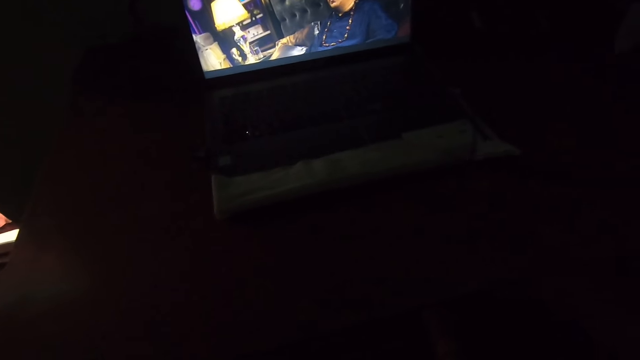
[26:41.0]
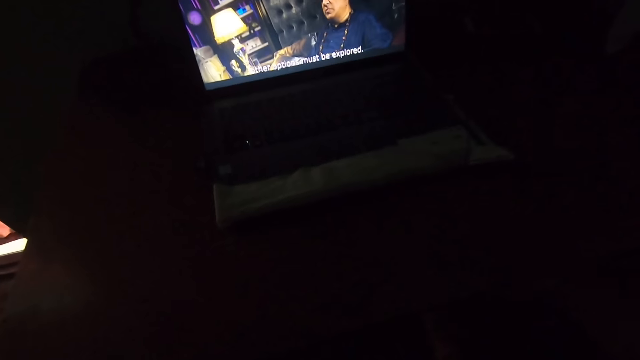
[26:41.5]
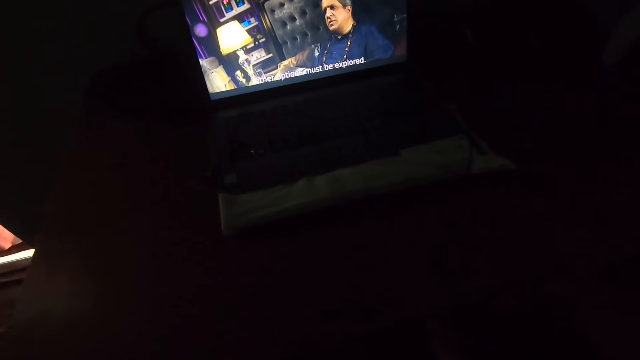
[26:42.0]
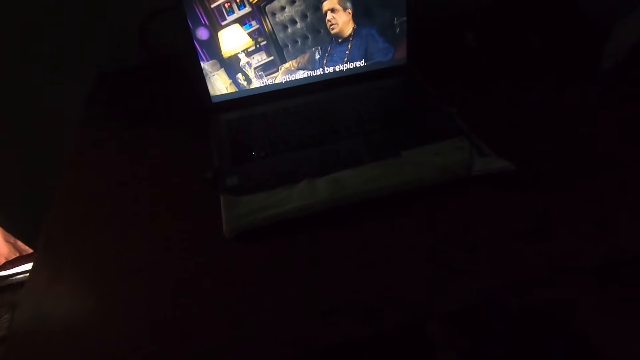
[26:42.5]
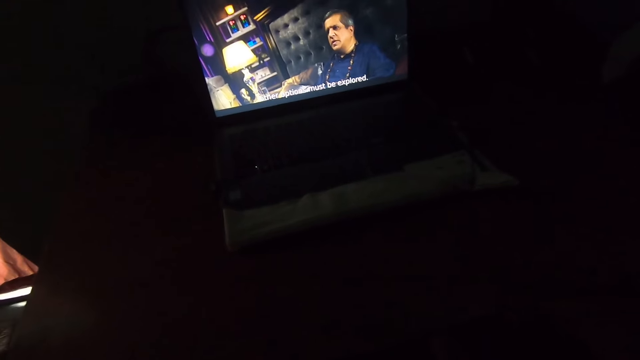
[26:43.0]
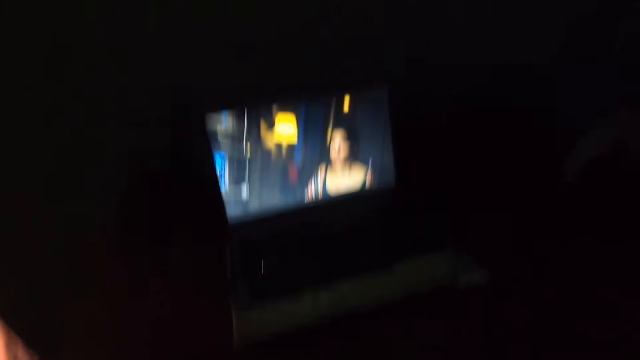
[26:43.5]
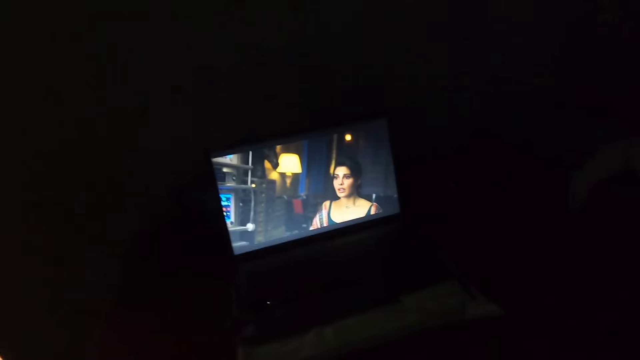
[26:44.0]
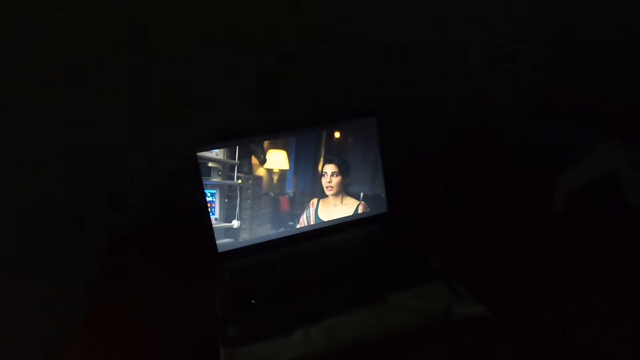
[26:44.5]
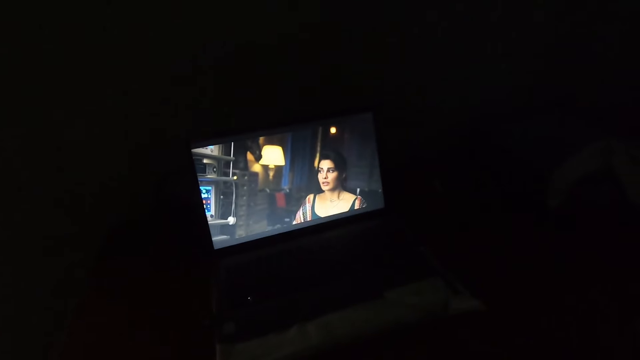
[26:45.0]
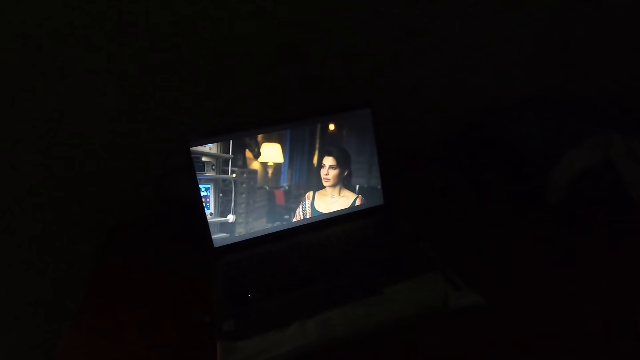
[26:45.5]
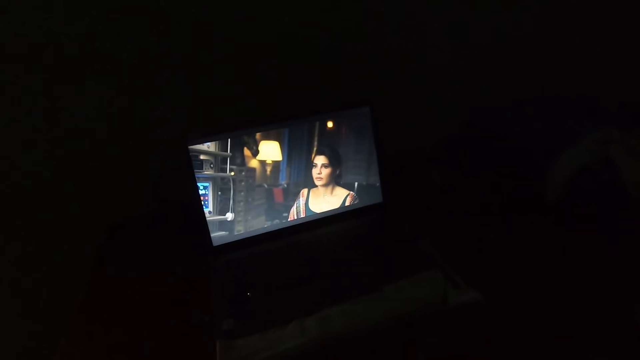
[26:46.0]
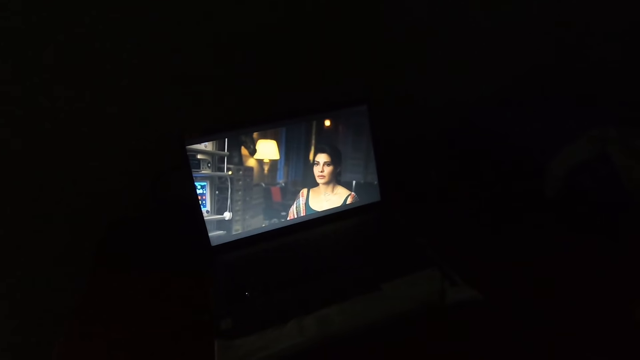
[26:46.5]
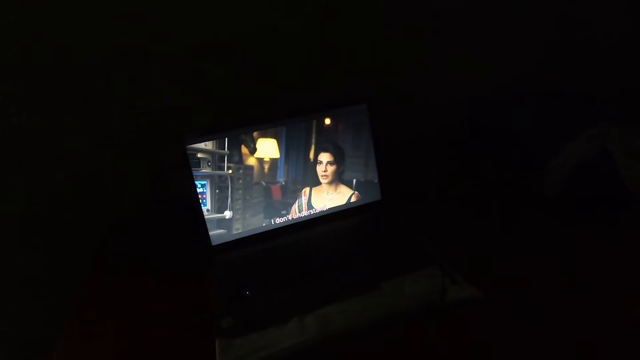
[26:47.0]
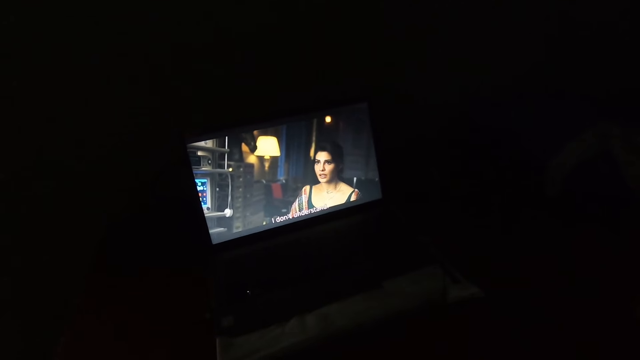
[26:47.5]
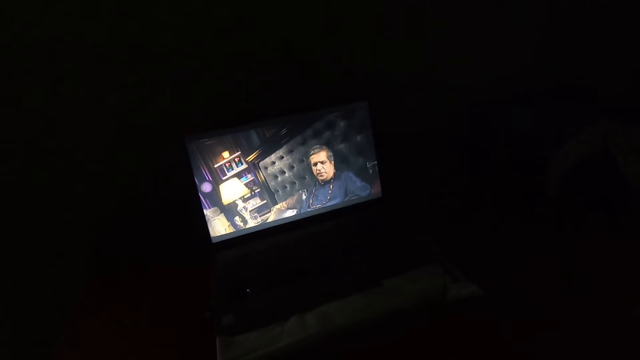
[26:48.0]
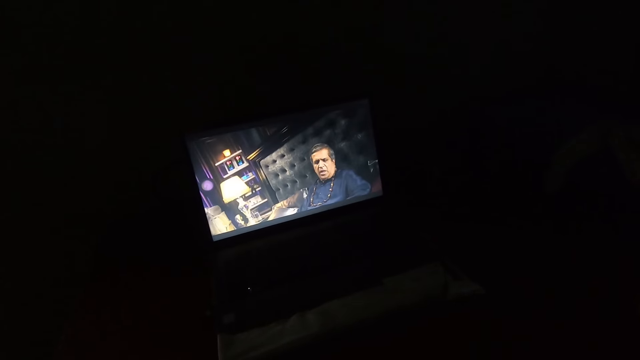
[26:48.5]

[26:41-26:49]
The camera wearer watches a movie on a television.

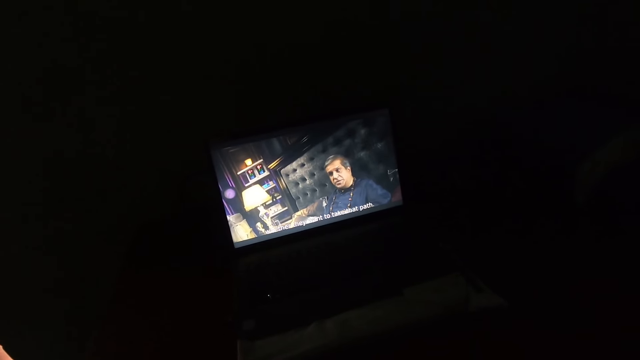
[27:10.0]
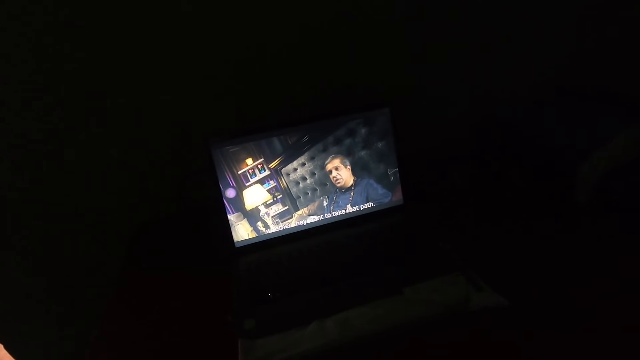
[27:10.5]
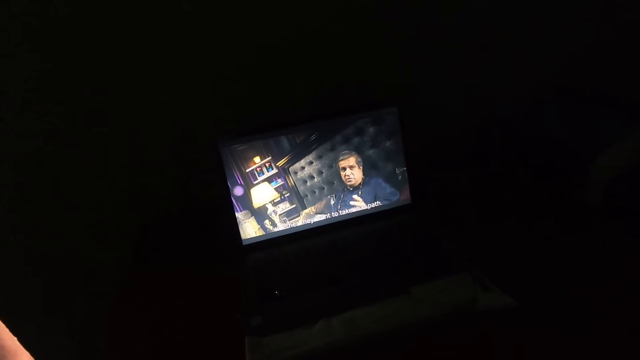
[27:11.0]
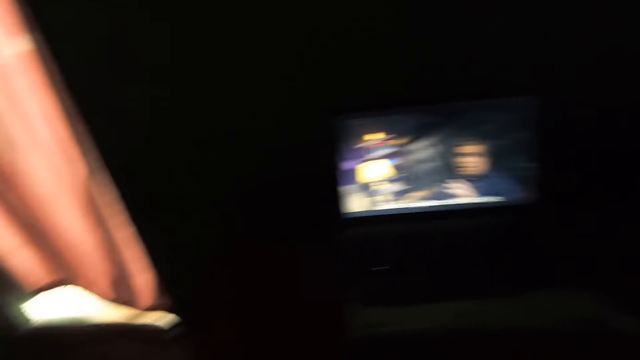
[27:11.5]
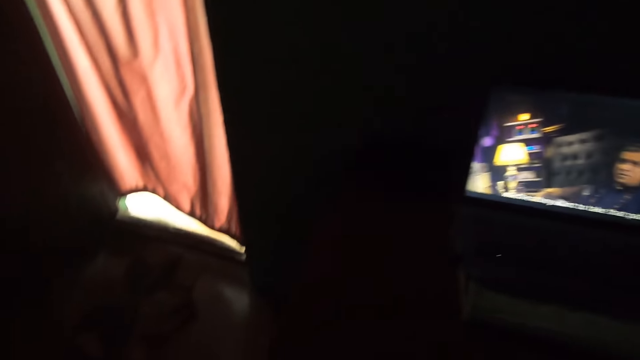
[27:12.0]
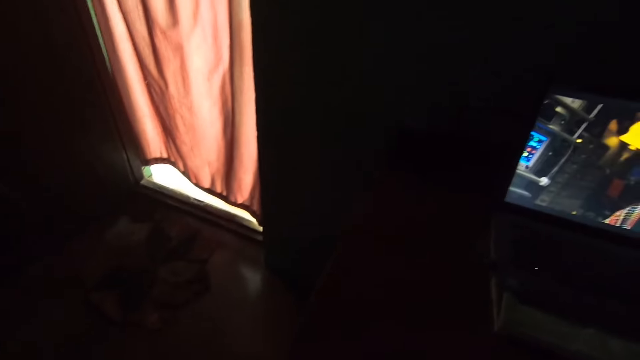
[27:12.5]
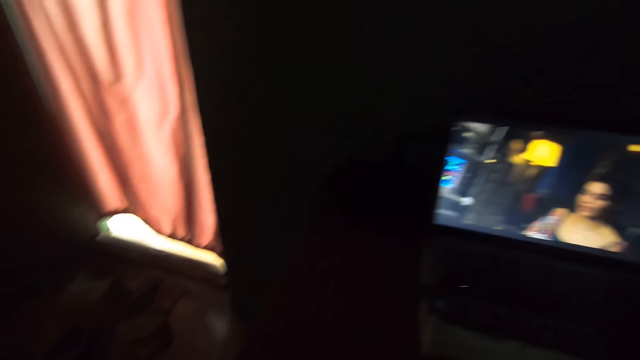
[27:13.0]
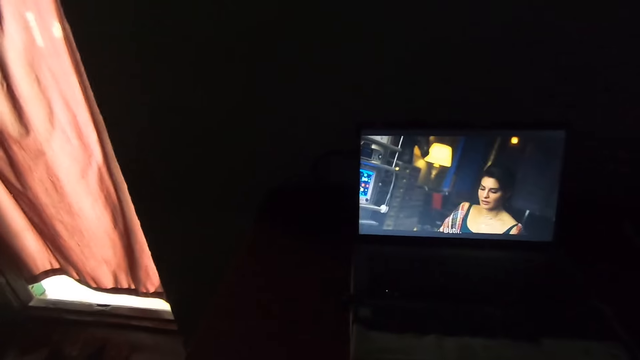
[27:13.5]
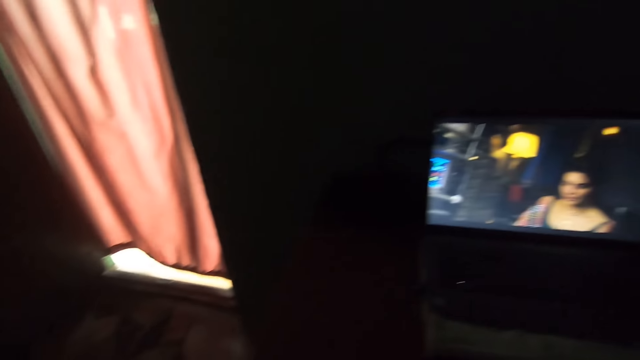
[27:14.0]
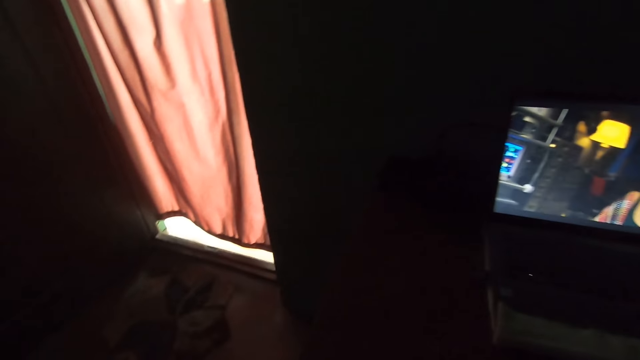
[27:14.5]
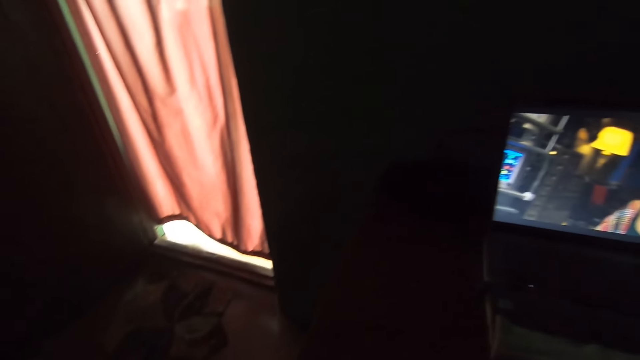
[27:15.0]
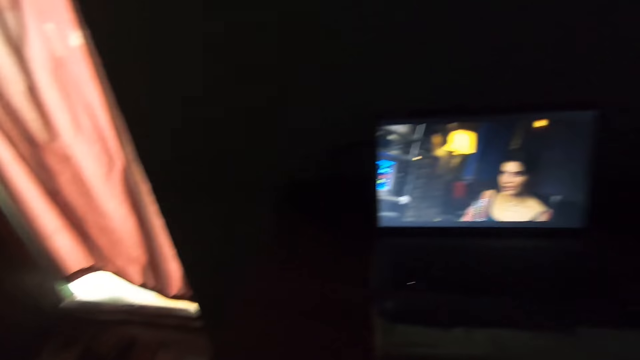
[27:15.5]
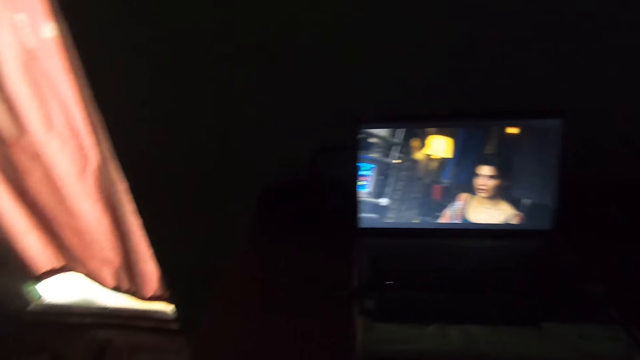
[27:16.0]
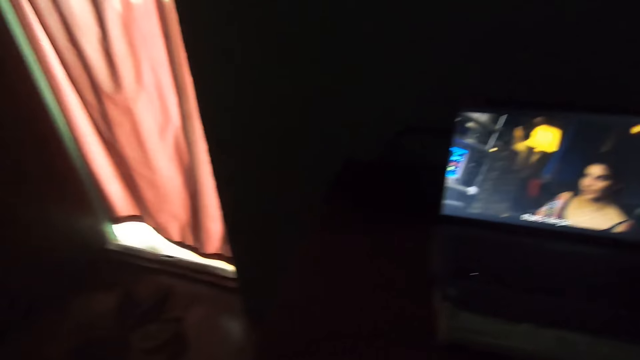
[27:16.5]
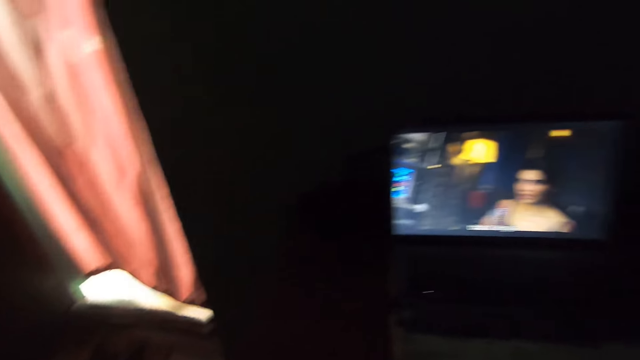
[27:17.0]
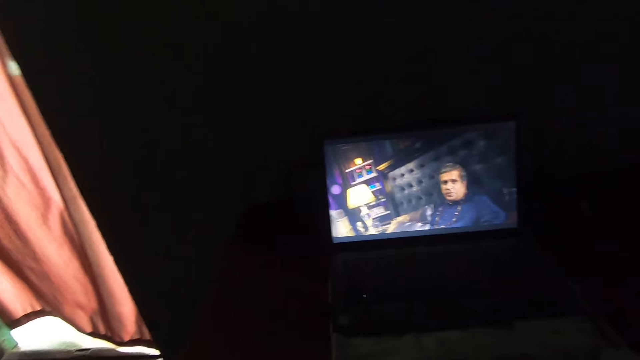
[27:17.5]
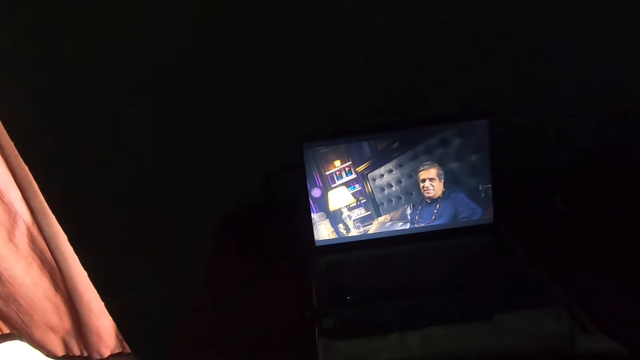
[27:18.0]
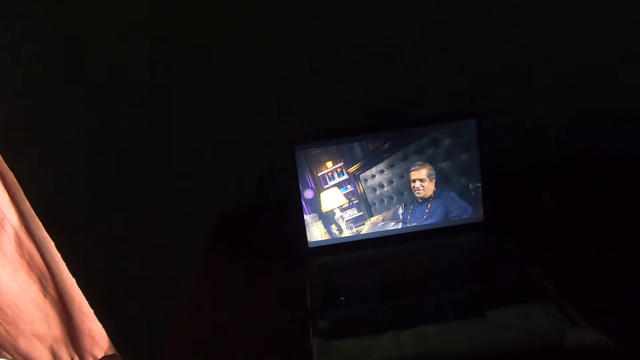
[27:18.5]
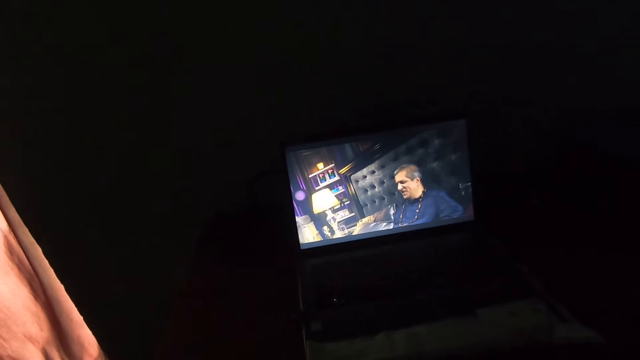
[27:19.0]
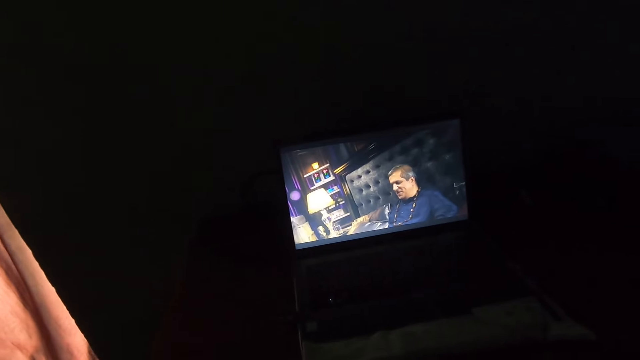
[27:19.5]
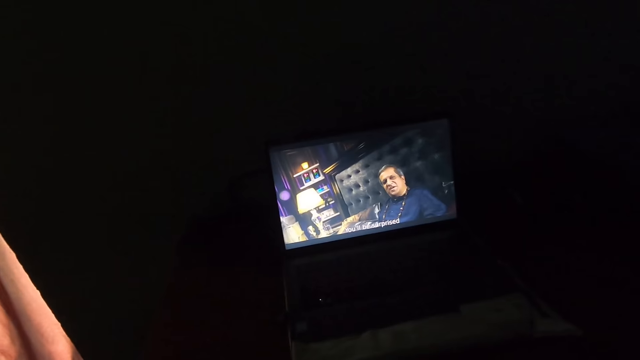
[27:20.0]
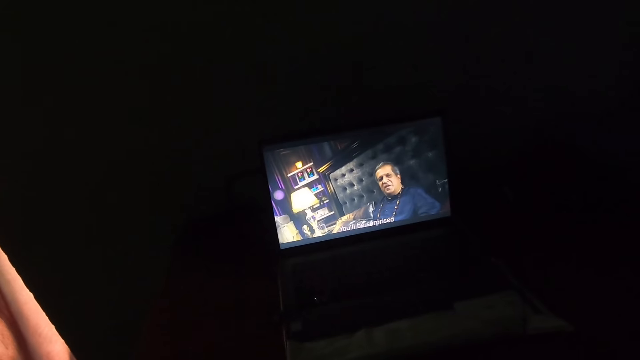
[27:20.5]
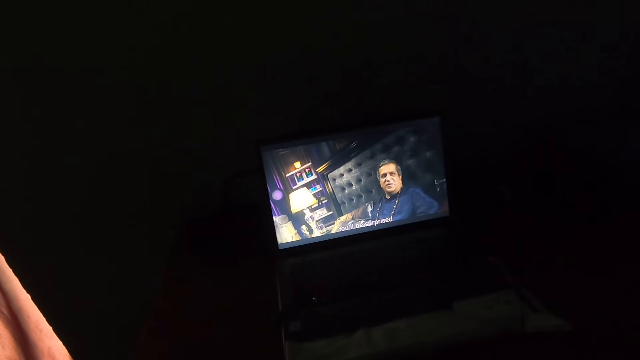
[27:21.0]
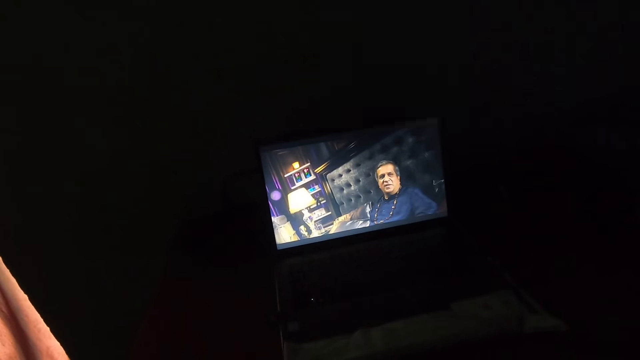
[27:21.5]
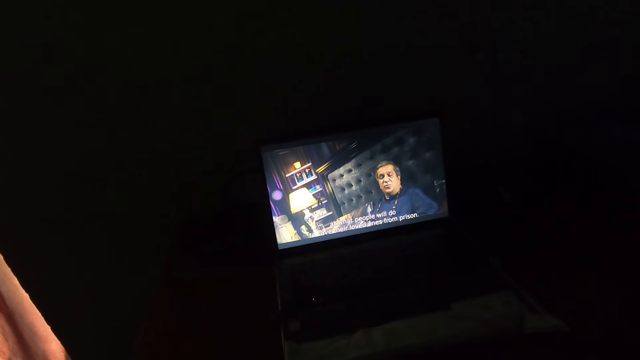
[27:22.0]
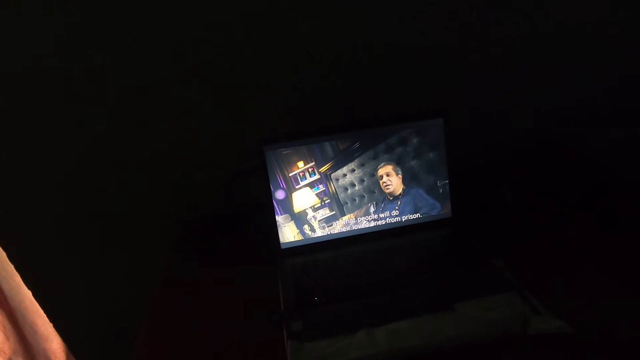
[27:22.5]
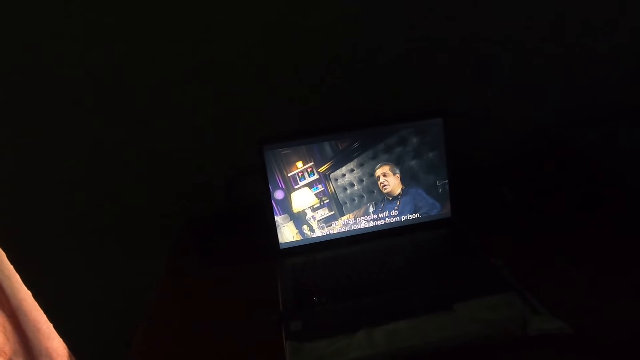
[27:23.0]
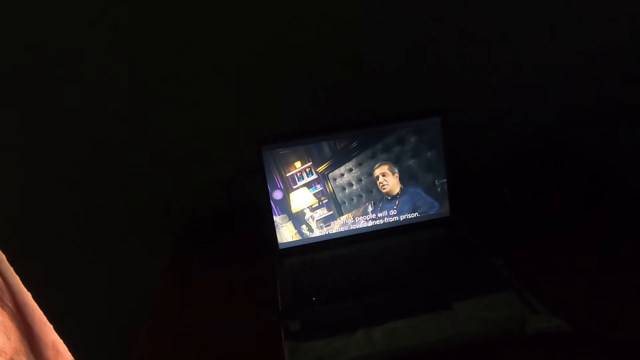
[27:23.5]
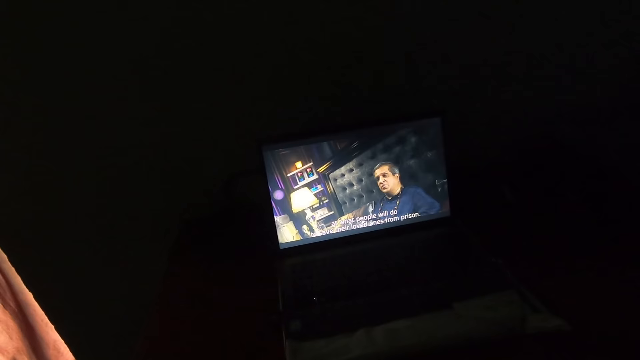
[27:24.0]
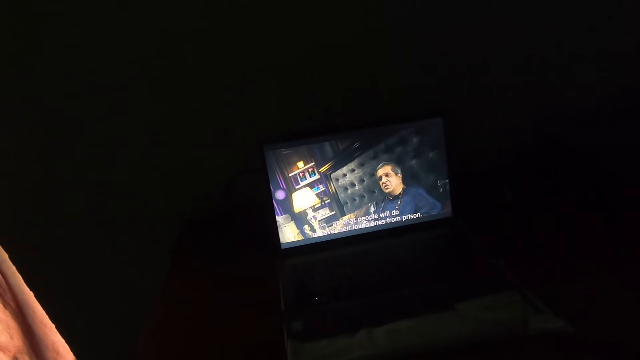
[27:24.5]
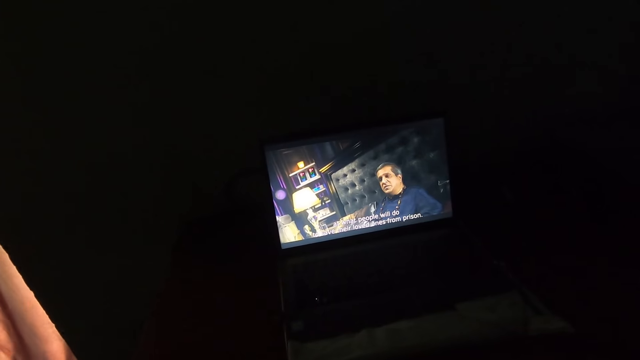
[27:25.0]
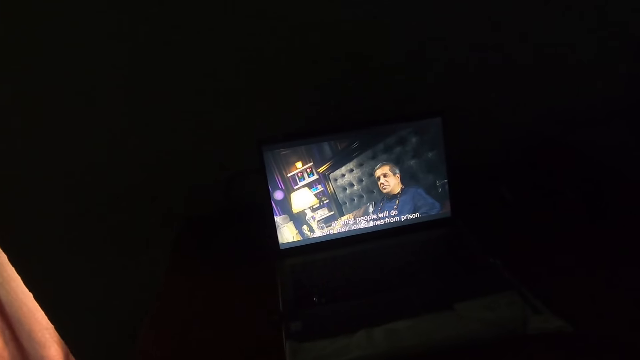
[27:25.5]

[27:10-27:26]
The camera wearer looks around the house. They watch a movie on a television.
